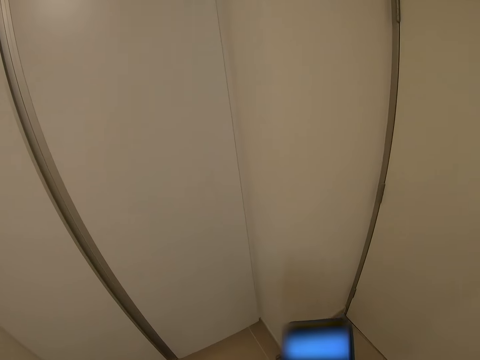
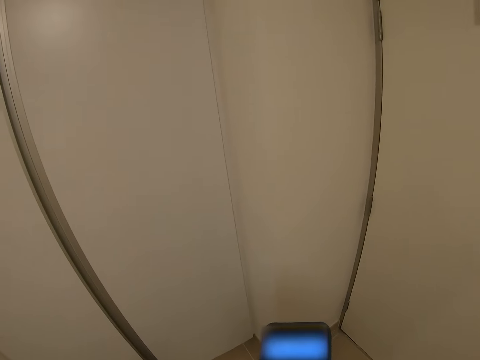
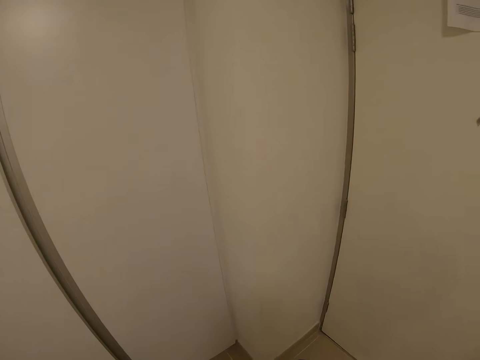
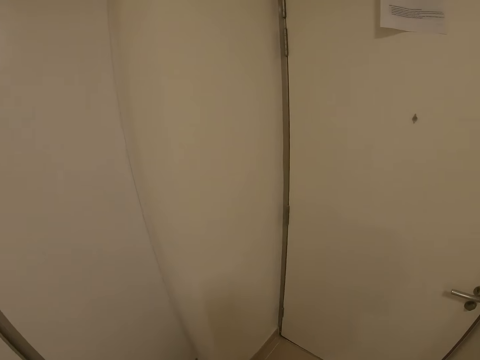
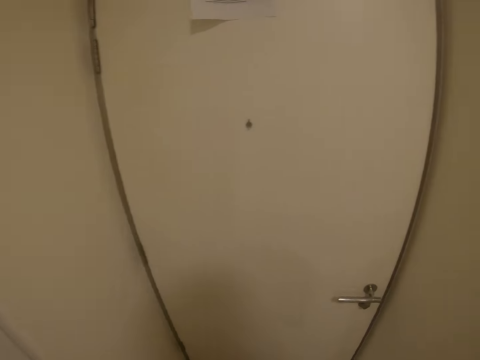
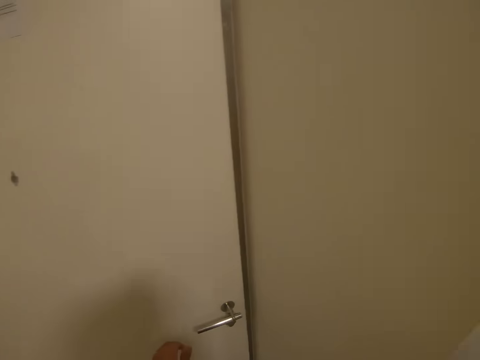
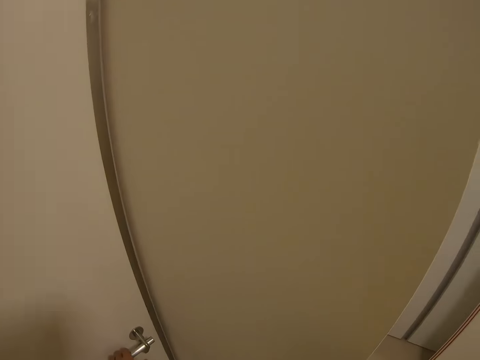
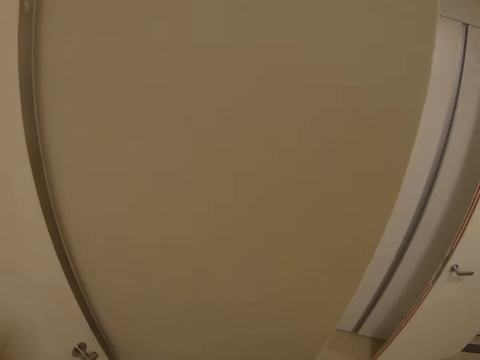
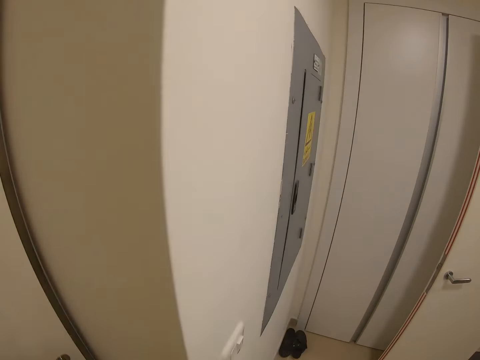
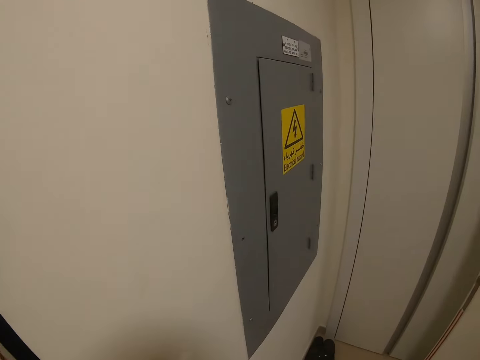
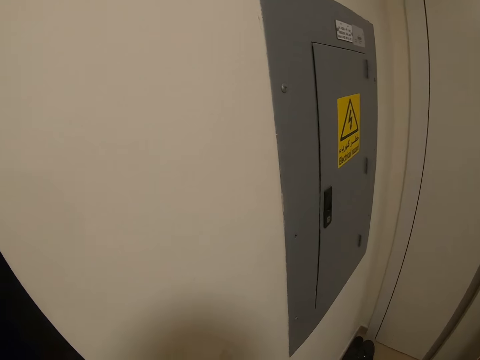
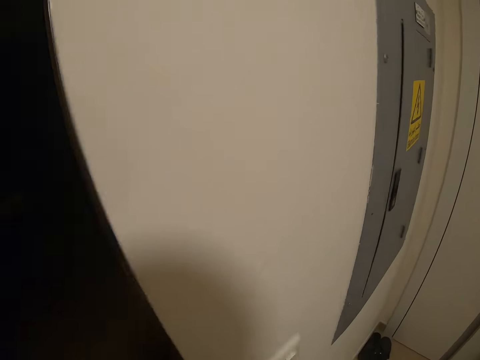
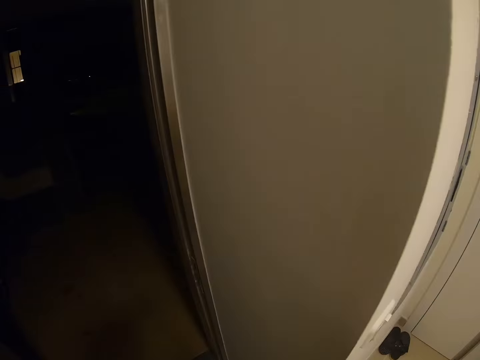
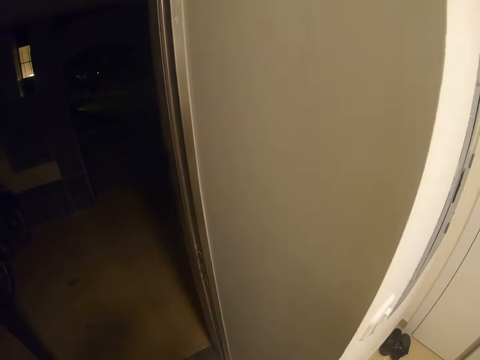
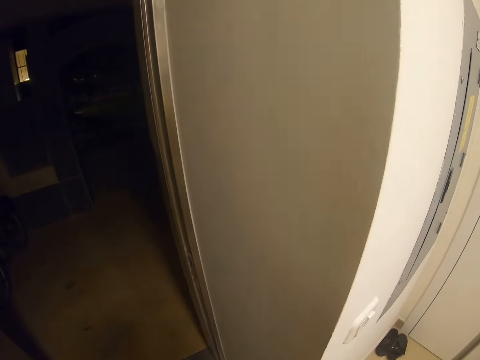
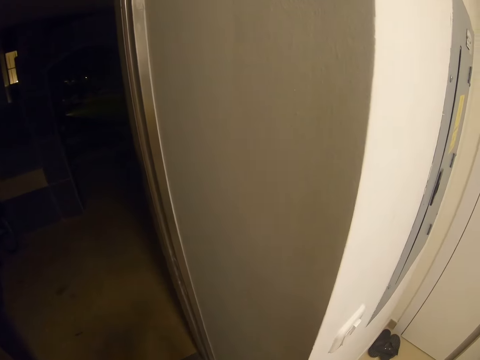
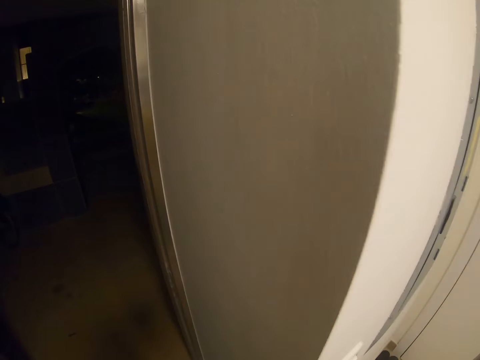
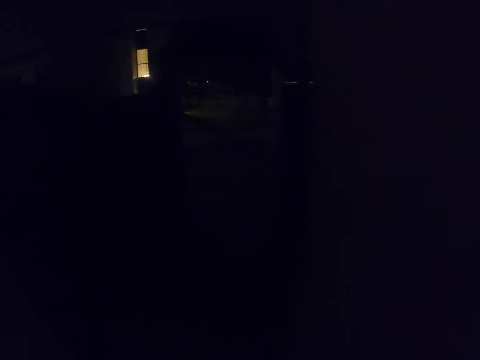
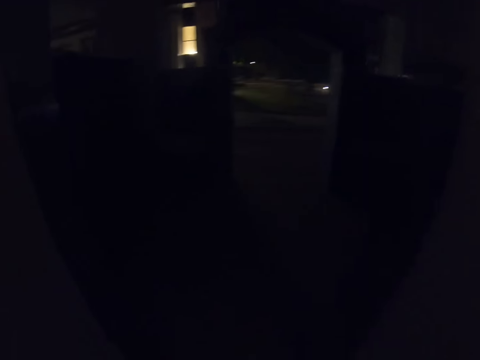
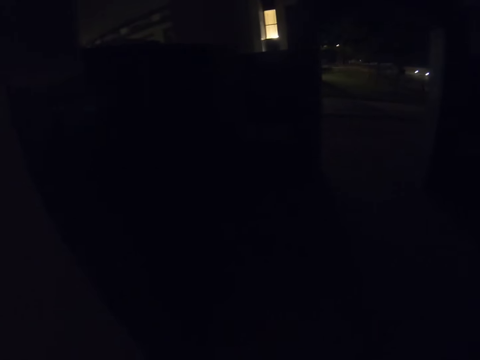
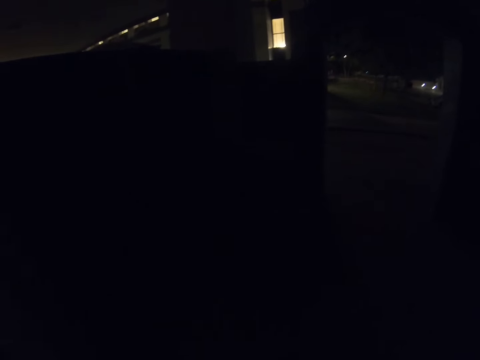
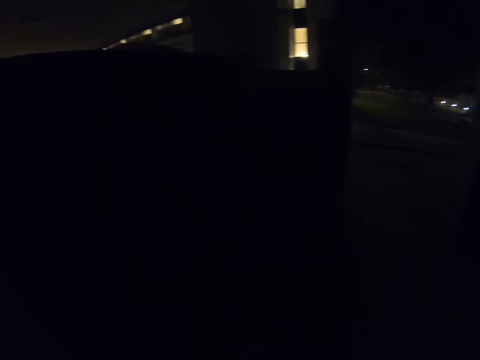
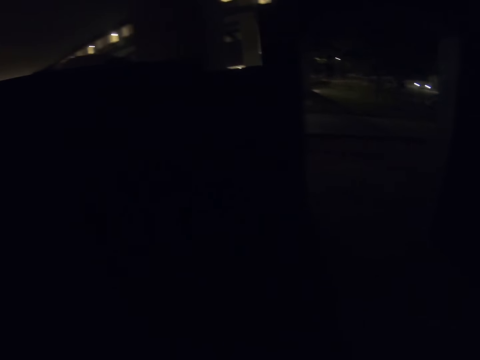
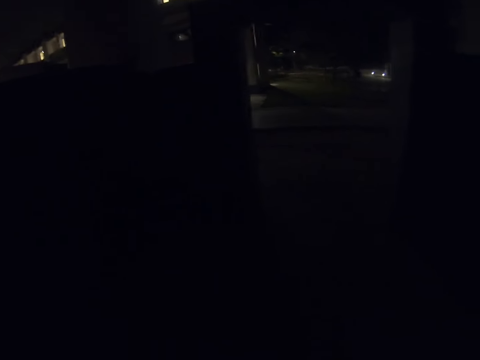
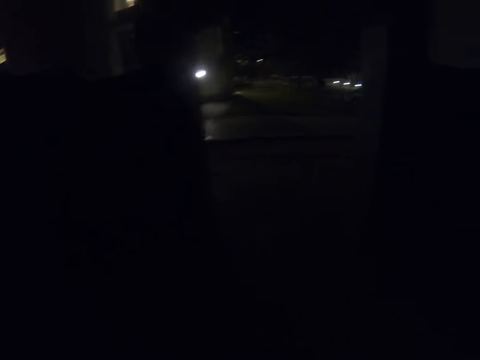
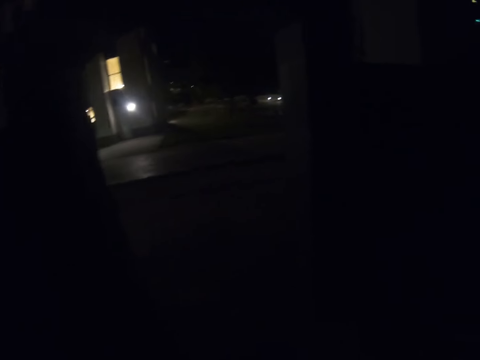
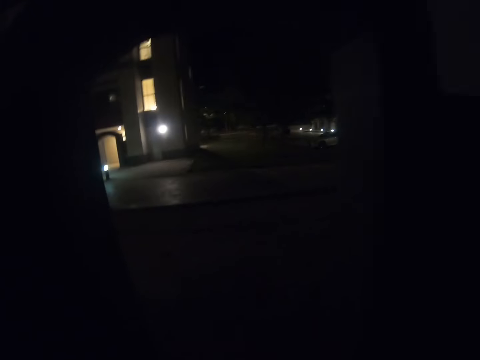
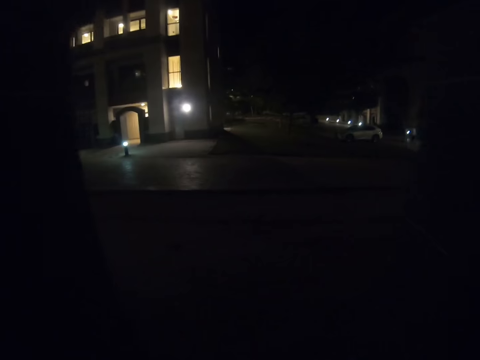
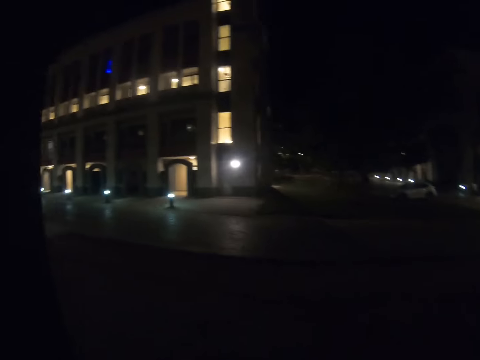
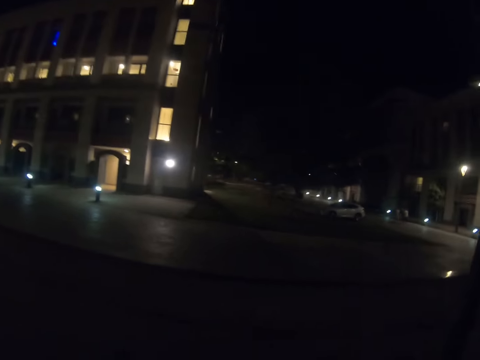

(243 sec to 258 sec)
The camera wearer walks around. They turn around. They open the door. They look at the wall. They look around. They walk around.

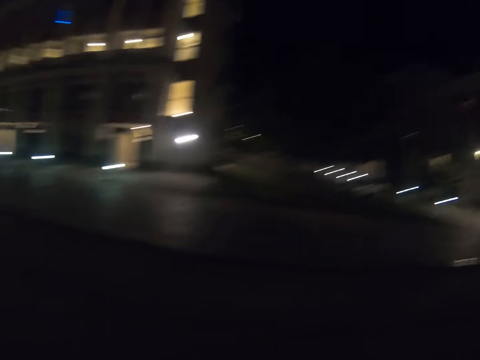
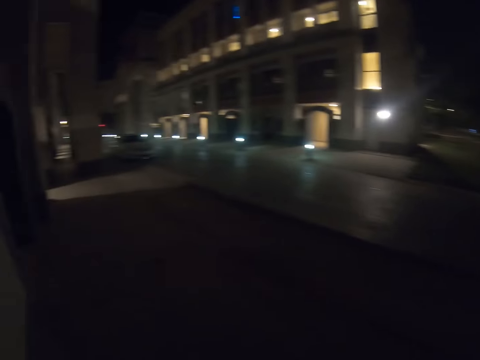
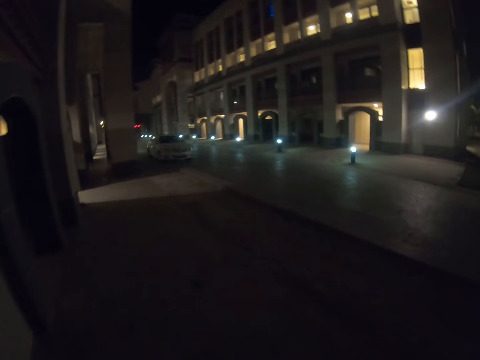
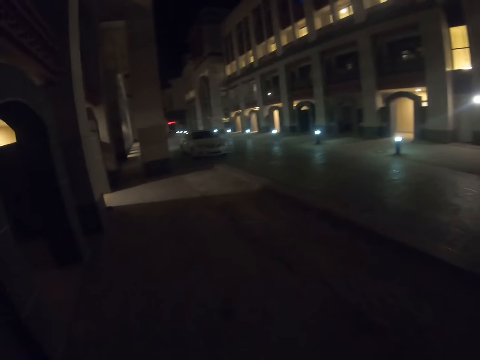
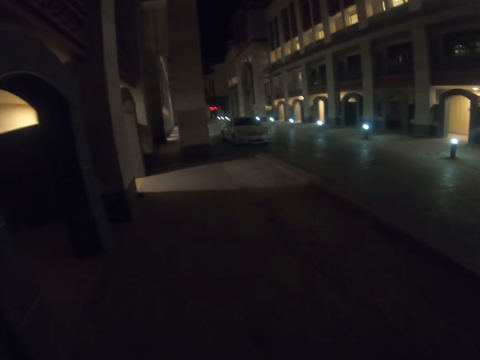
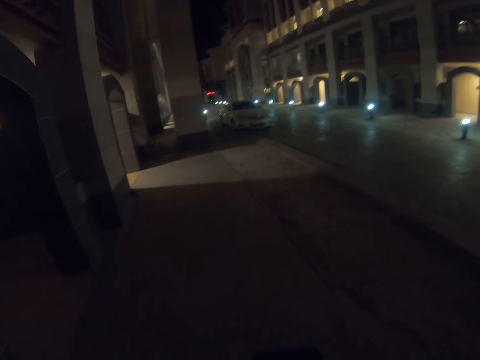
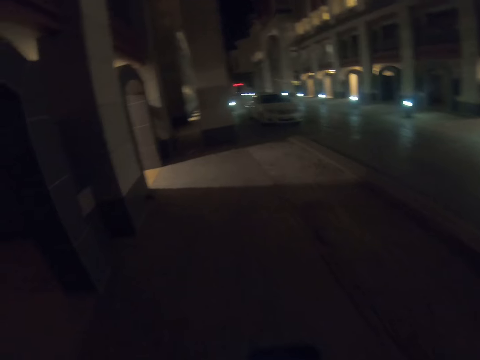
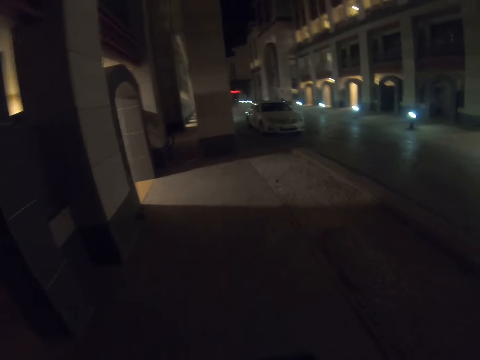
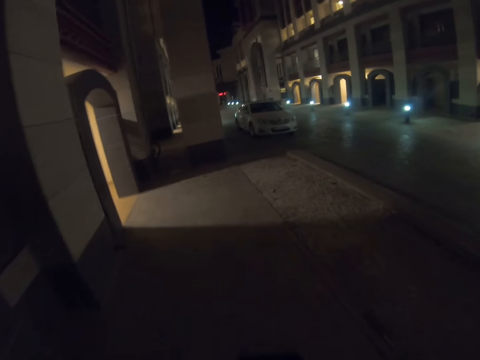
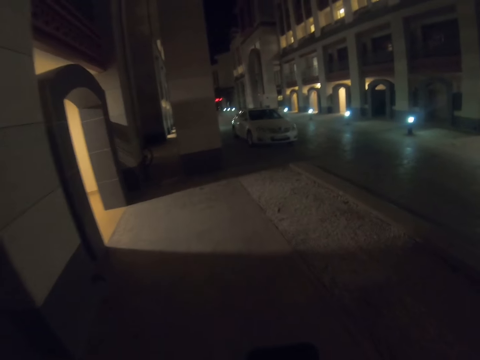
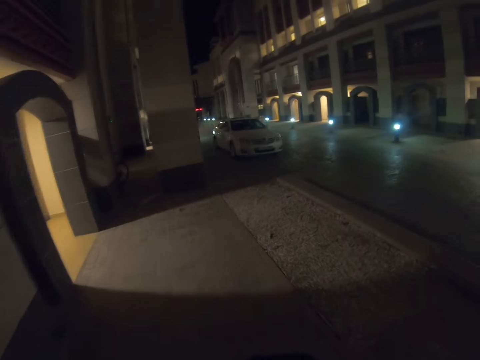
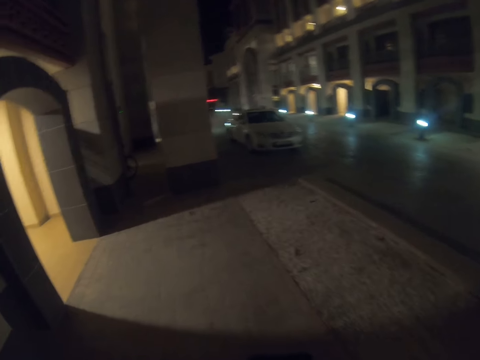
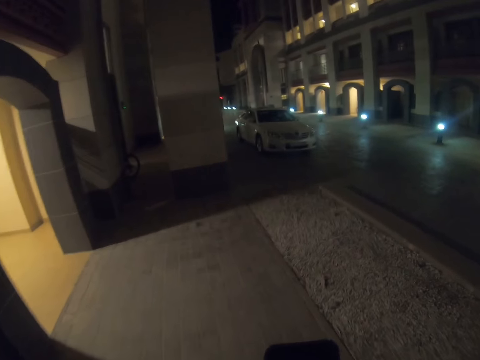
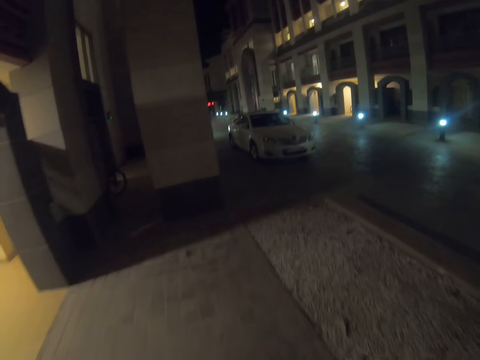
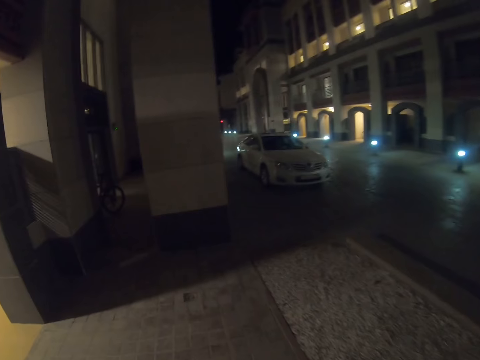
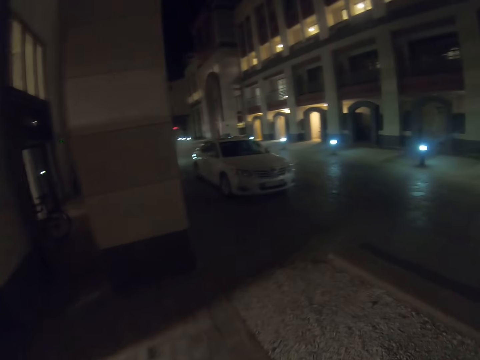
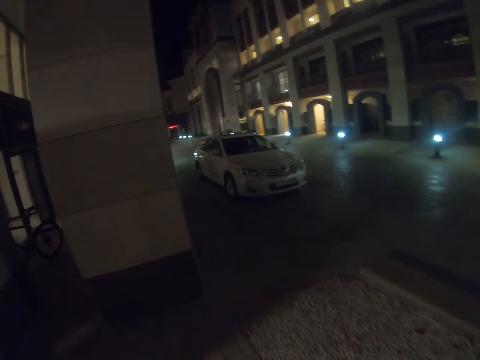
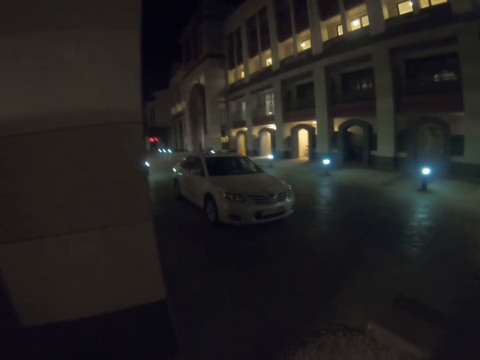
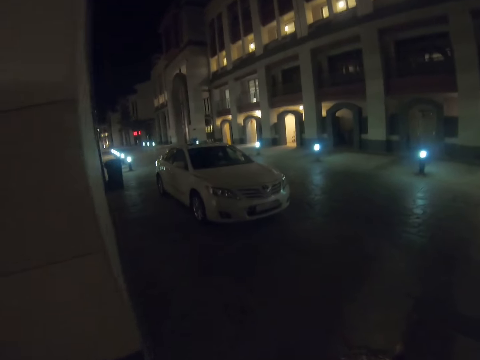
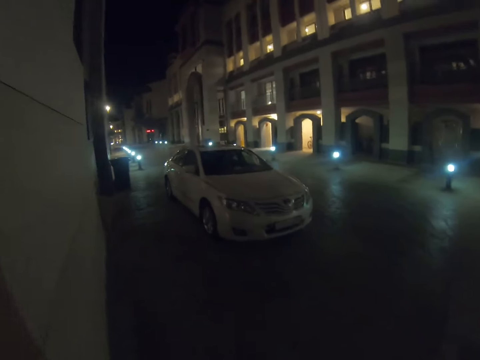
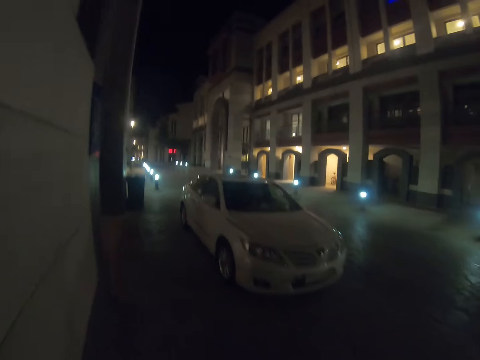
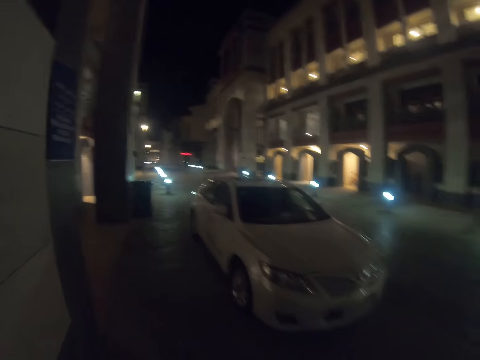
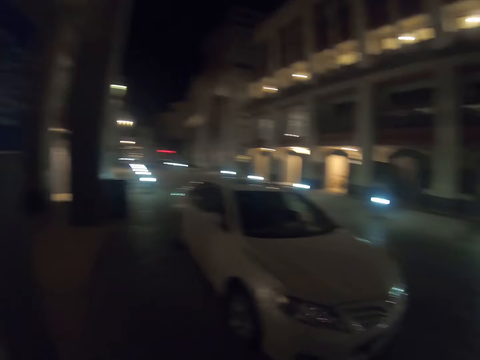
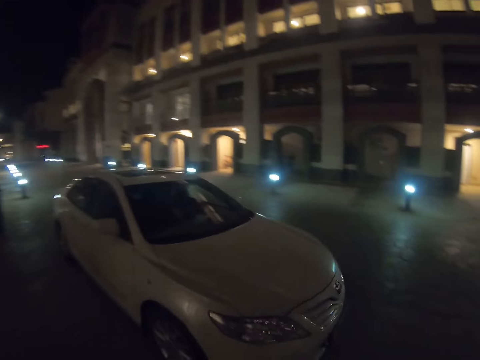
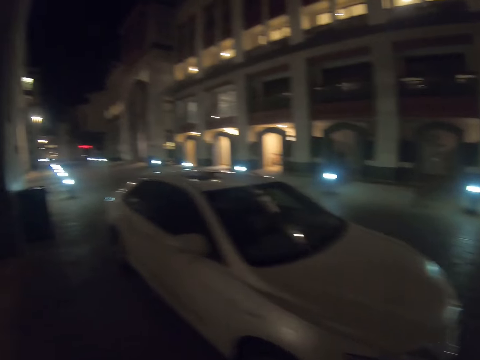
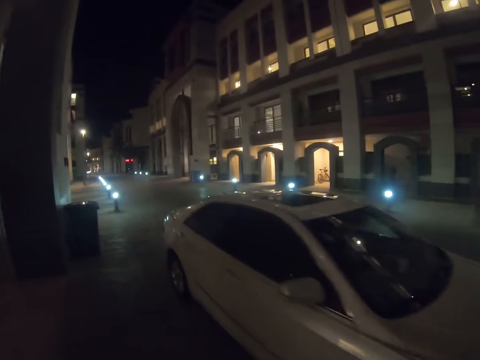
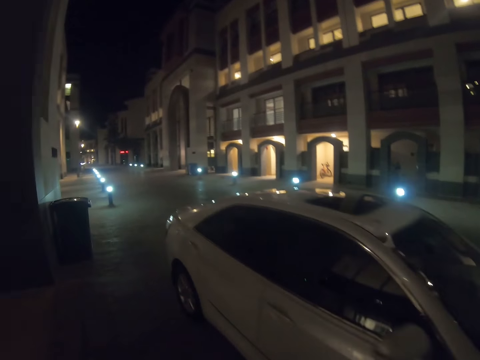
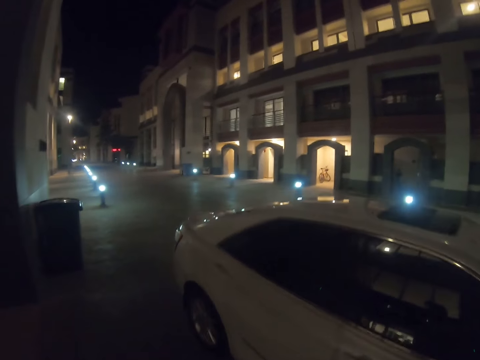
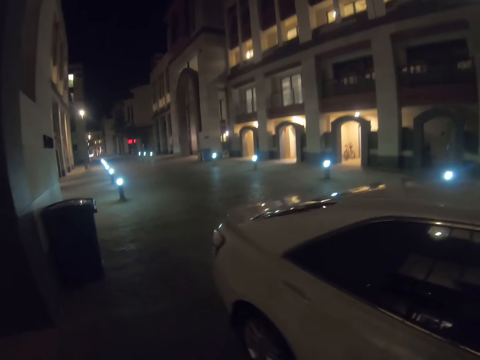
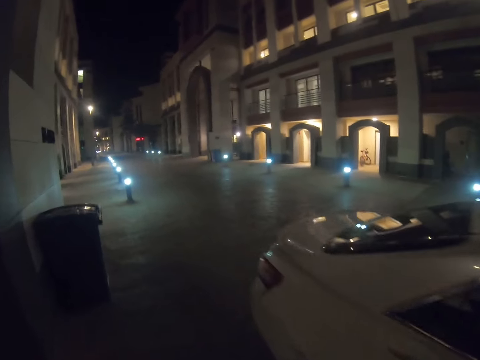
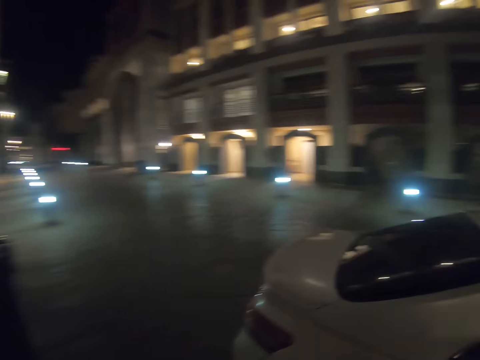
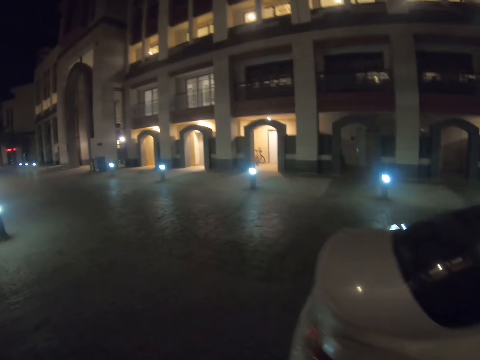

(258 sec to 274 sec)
The camera wearer looks at the car. They walk around.
